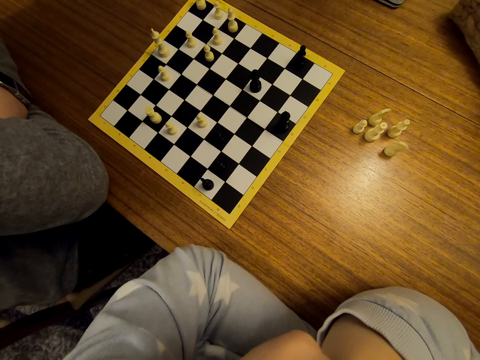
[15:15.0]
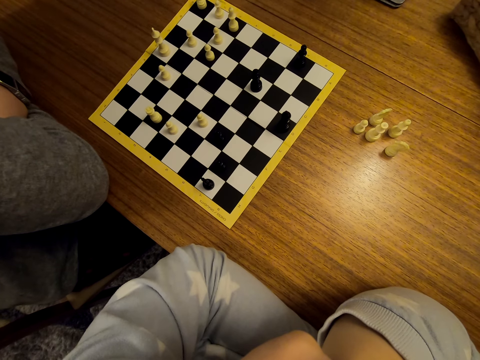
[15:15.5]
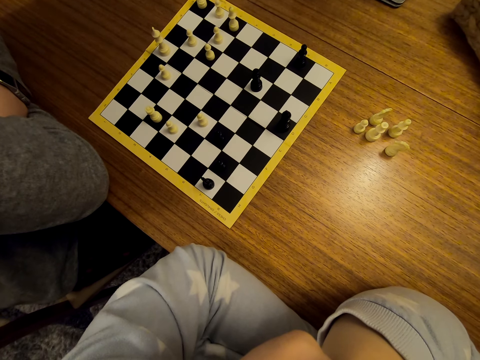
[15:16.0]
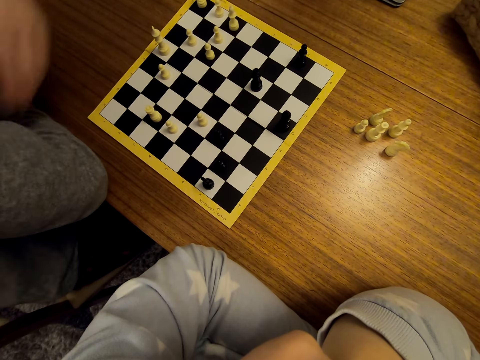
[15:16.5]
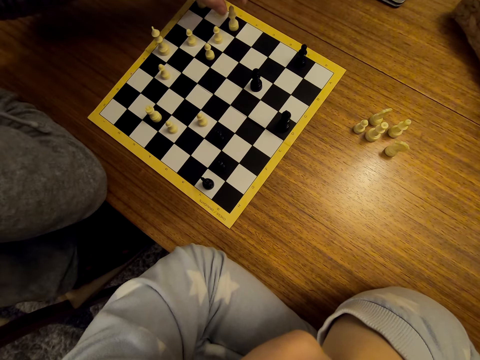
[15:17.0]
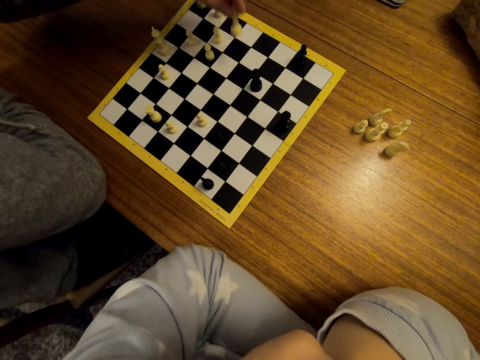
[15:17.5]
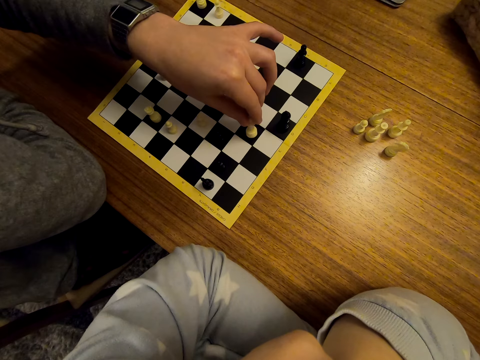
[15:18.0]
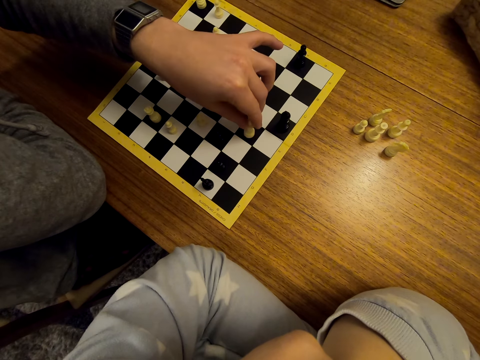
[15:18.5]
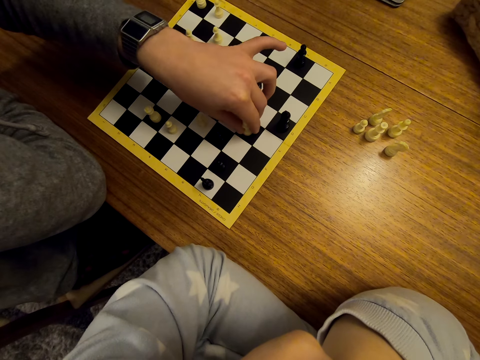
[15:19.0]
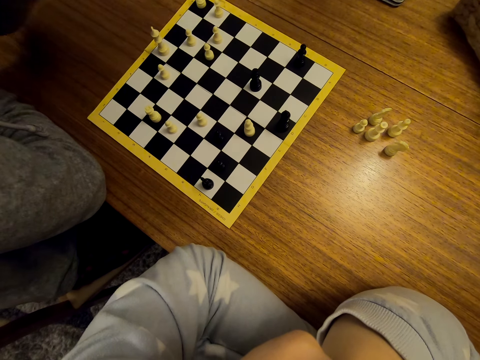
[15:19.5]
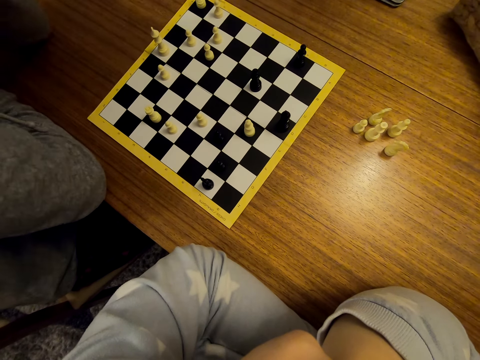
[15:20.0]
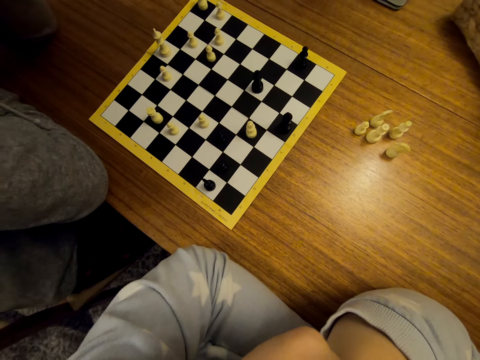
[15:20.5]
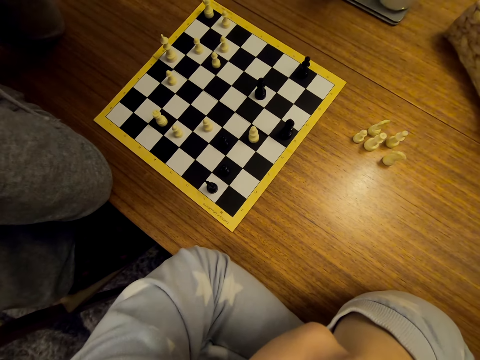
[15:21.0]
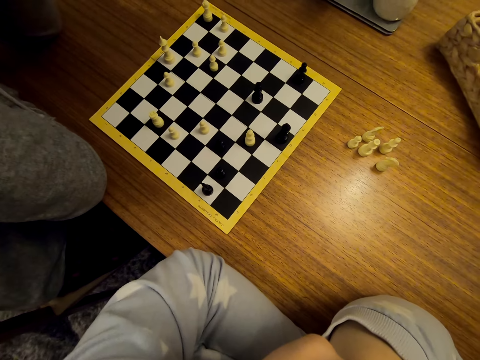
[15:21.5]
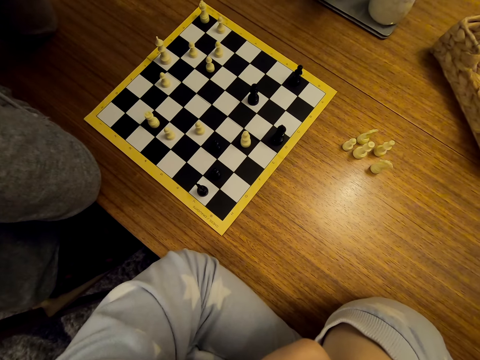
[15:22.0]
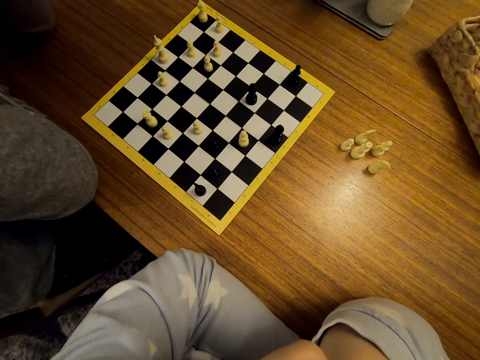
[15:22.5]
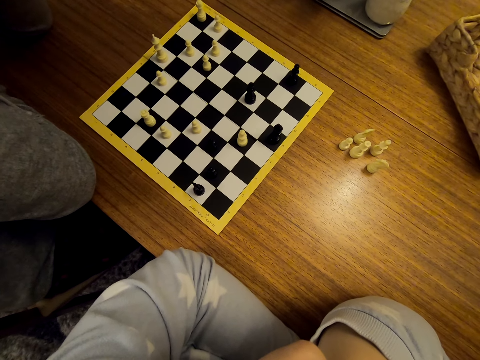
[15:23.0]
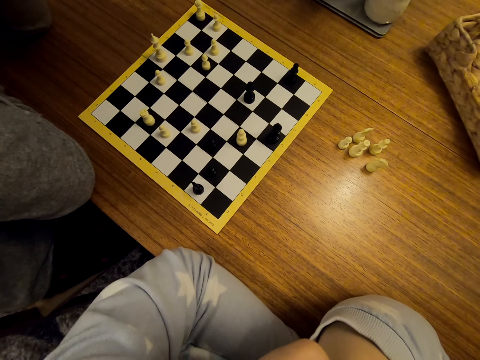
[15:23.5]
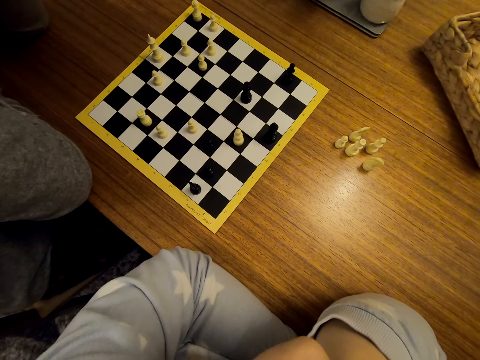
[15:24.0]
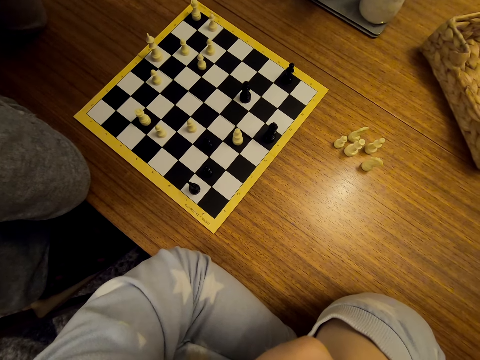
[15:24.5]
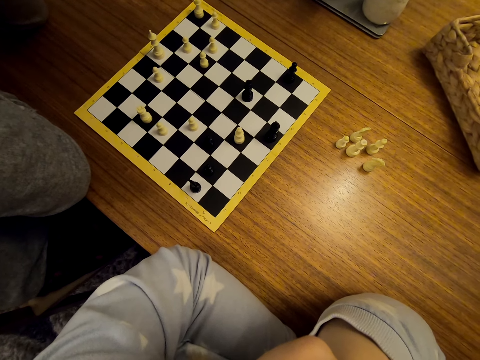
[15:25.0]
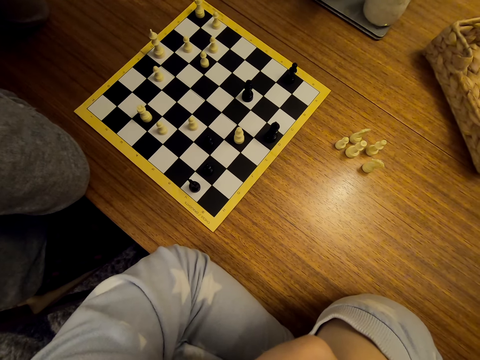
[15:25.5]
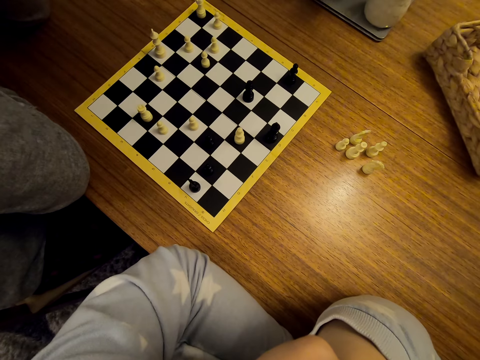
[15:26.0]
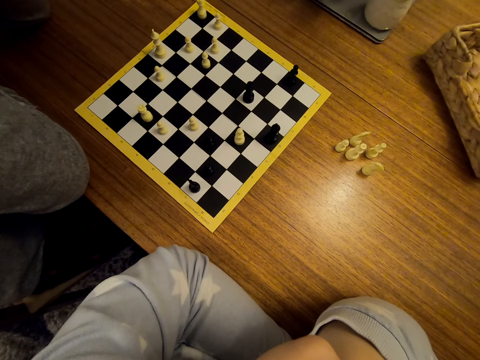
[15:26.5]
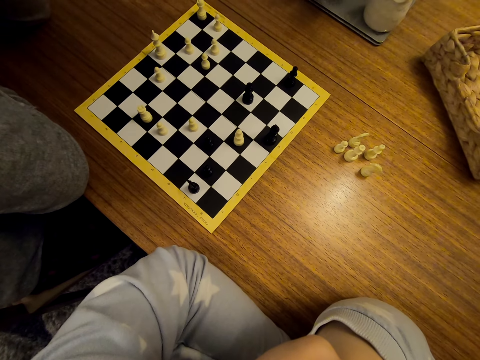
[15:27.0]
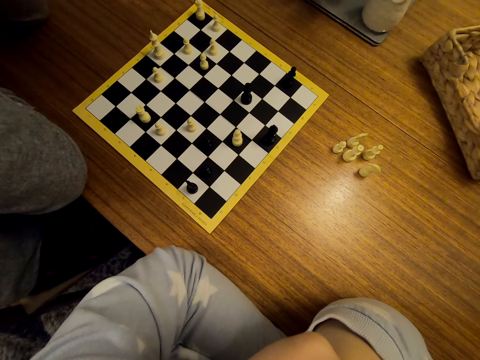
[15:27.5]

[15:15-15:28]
A man moves the pawns on the chess board. The man stares at the chess.

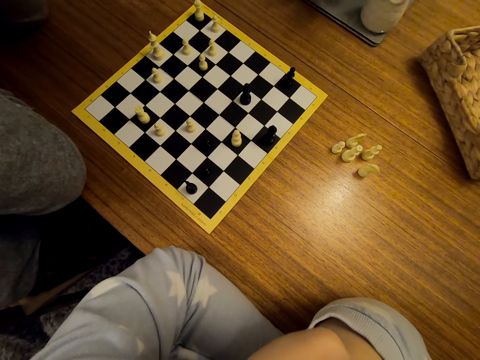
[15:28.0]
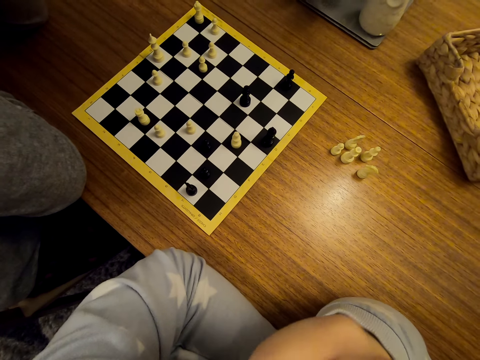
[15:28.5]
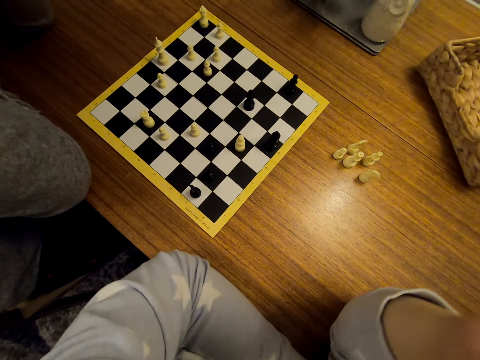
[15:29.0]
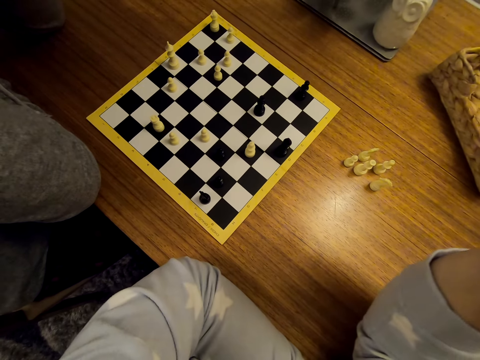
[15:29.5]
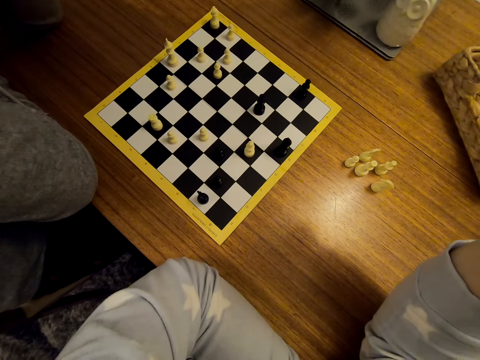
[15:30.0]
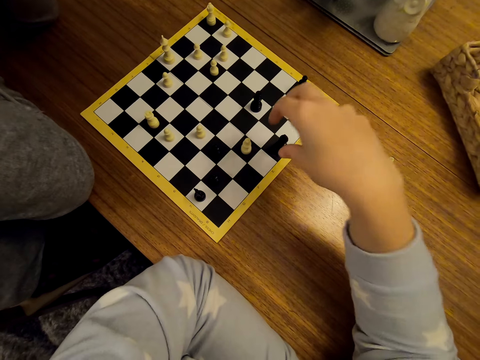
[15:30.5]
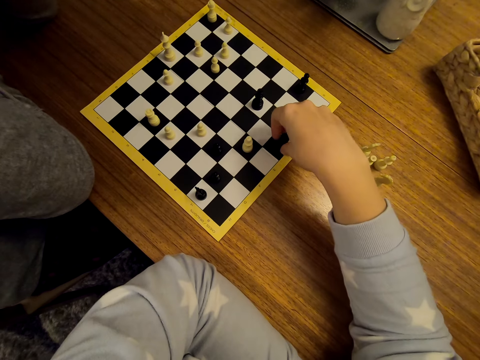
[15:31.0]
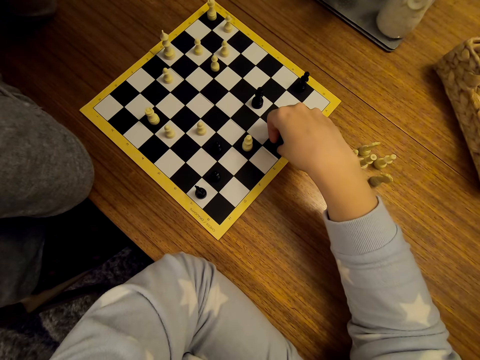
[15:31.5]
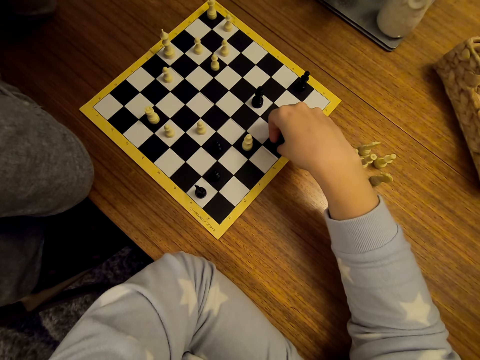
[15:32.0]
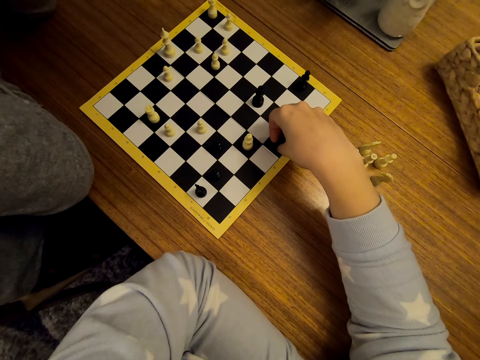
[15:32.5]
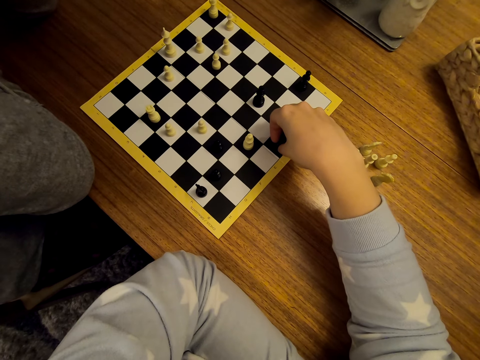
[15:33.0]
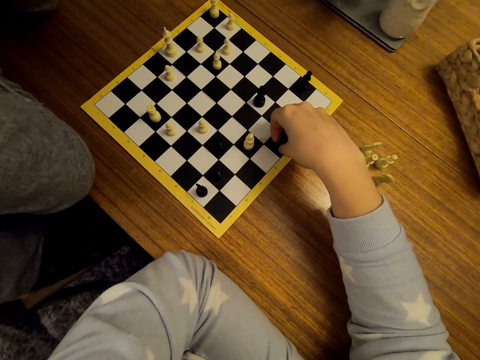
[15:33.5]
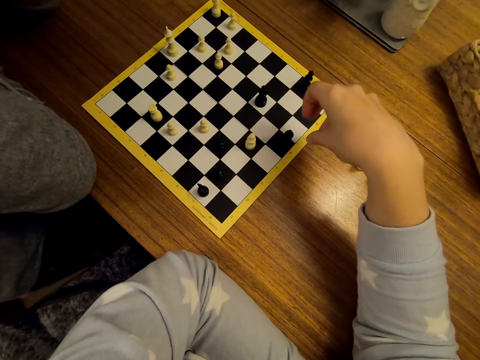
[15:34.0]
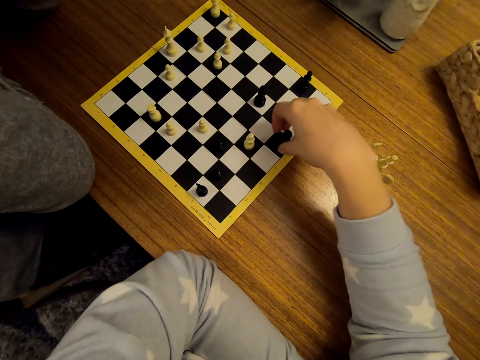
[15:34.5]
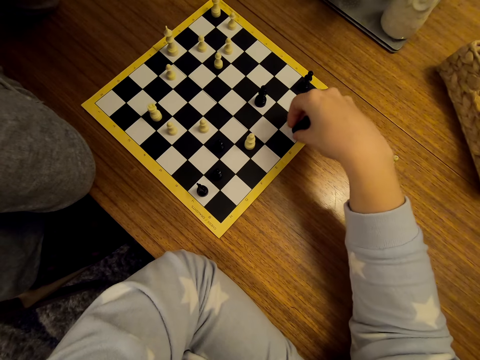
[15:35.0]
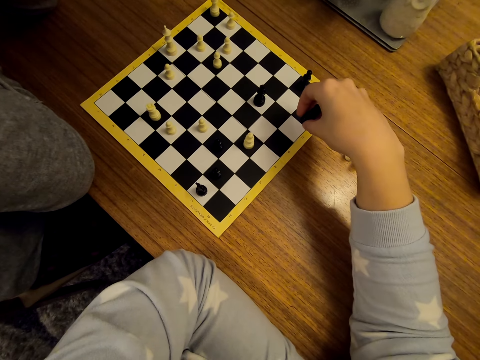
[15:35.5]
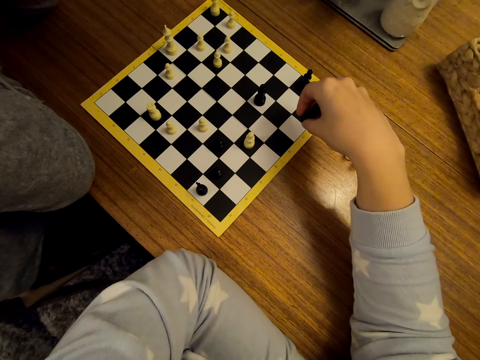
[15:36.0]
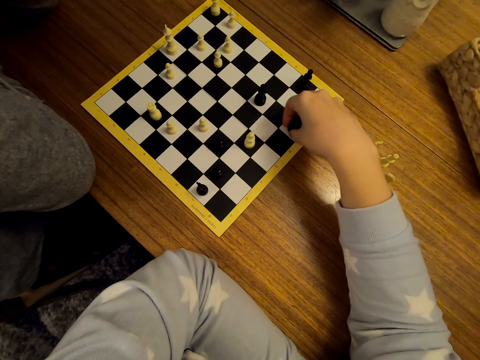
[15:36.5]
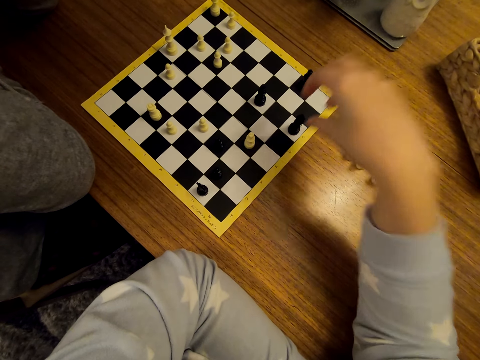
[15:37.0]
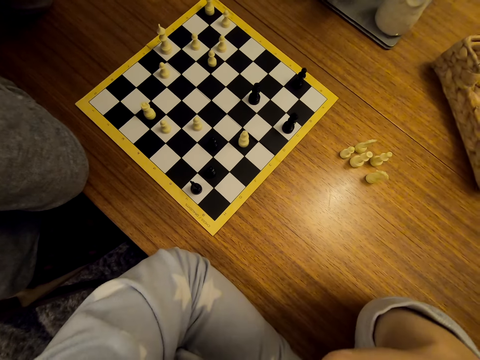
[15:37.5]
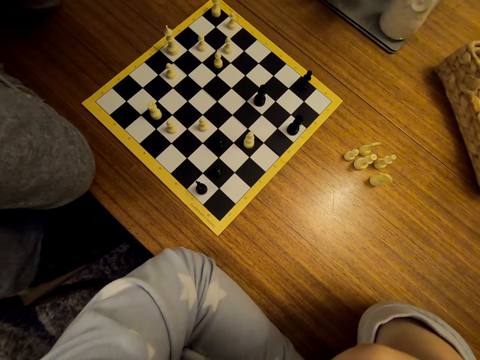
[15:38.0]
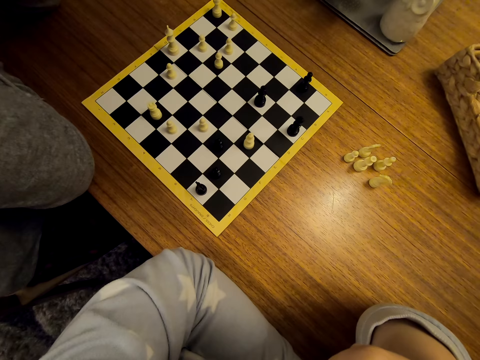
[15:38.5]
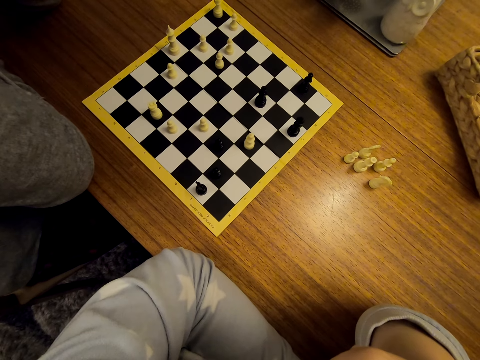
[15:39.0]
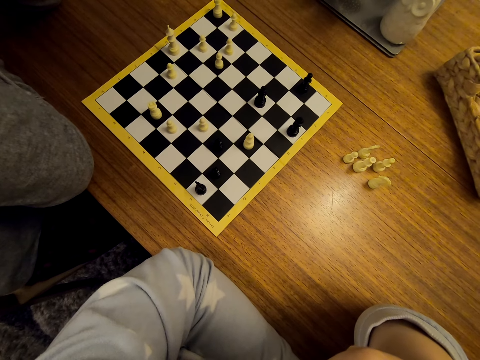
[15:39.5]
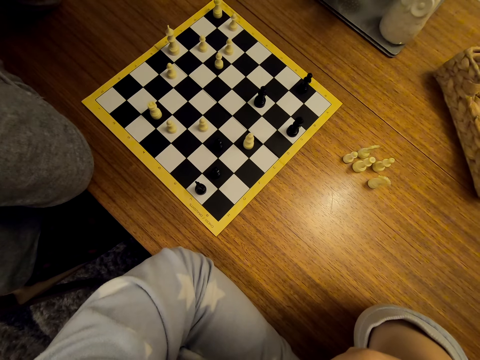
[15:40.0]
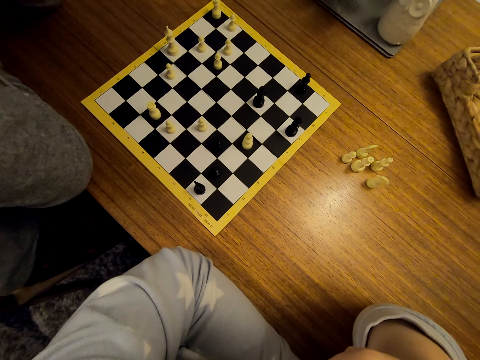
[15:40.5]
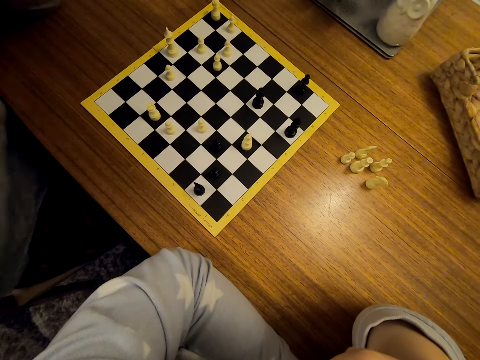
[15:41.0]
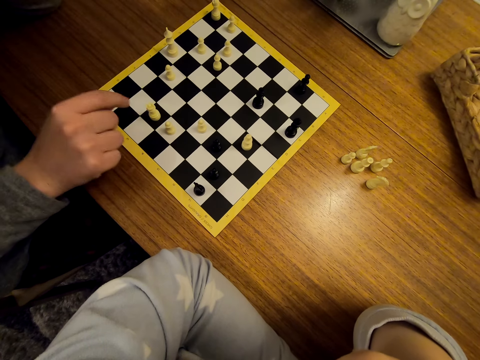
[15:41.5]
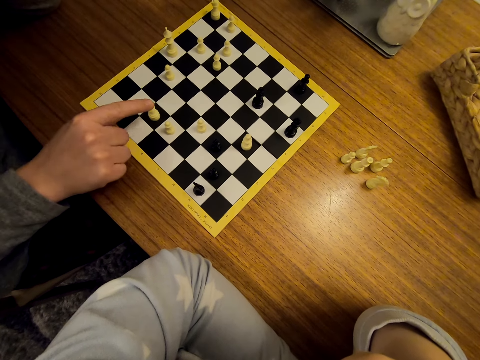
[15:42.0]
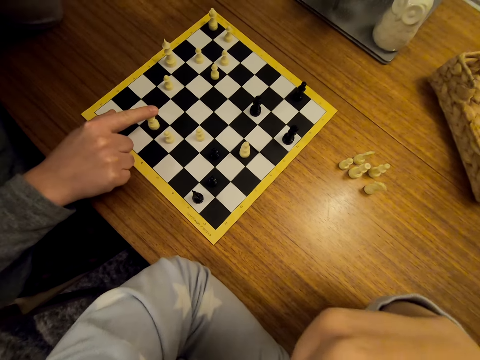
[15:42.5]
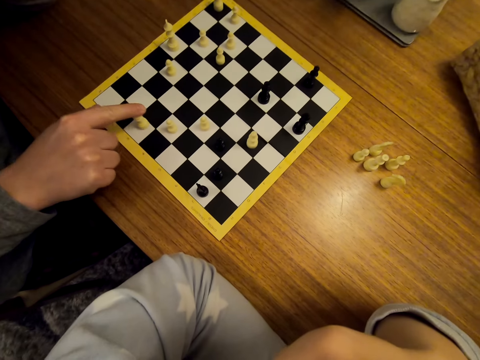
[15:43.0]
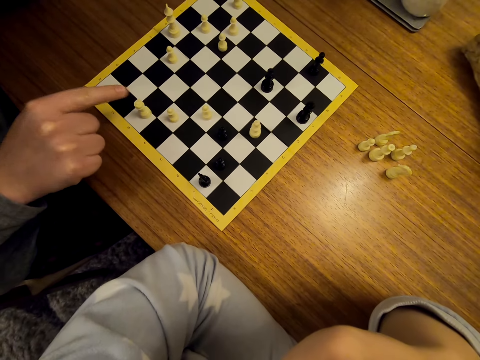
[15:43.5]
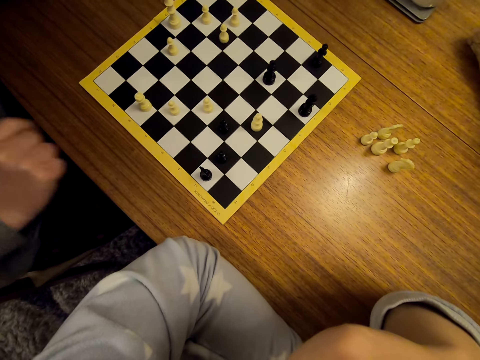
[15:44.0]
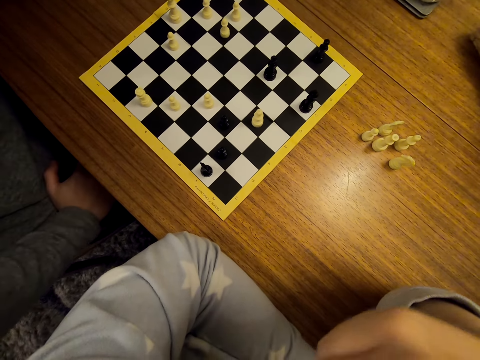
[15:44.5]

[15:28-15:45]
The camera wearer moves the pawns on the chess board. They stare at the chess. A man moves the pawns on the chess board.
